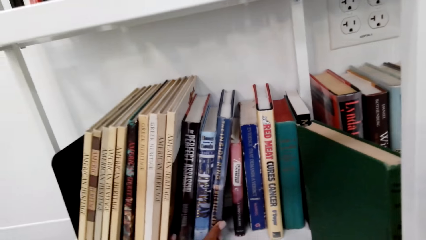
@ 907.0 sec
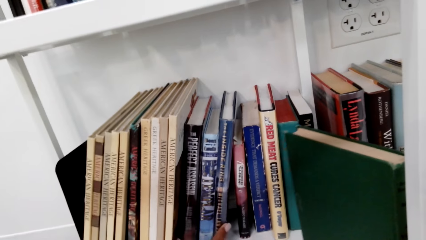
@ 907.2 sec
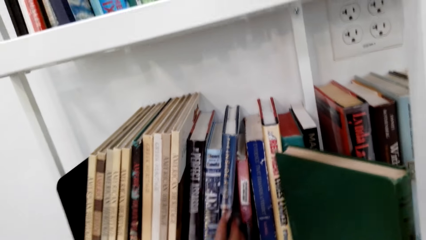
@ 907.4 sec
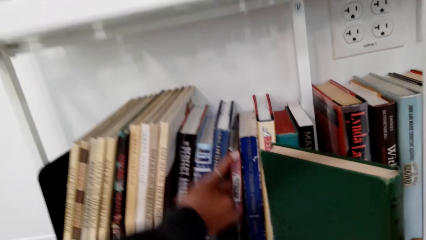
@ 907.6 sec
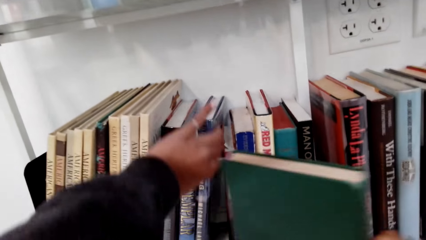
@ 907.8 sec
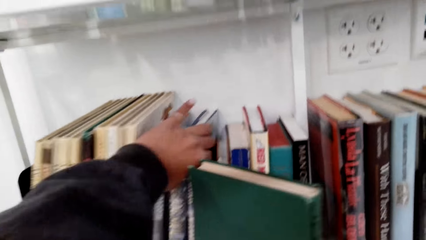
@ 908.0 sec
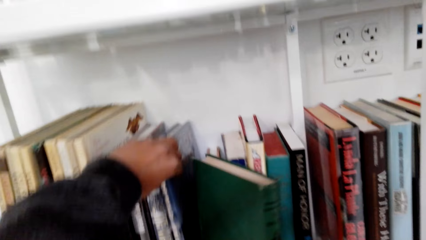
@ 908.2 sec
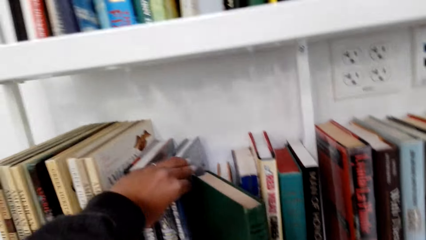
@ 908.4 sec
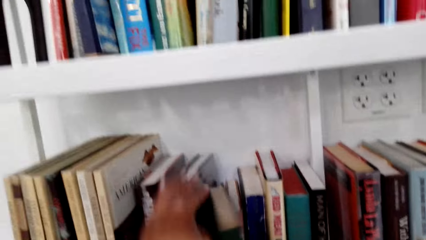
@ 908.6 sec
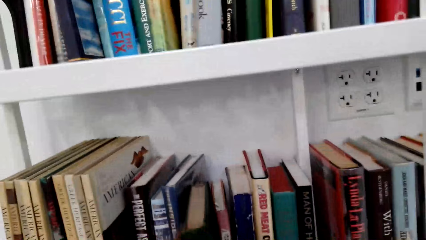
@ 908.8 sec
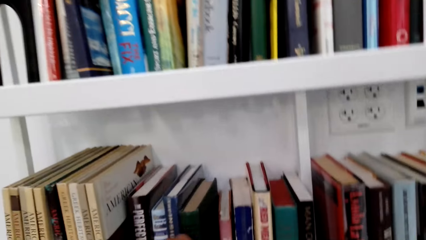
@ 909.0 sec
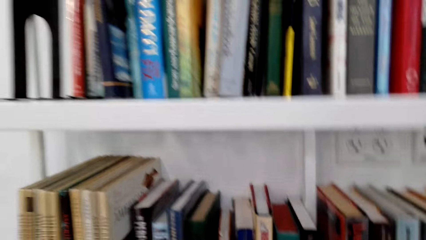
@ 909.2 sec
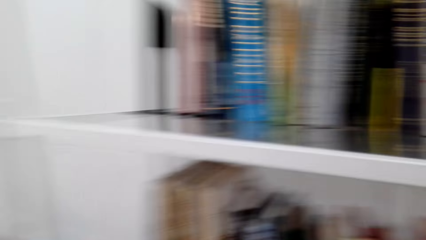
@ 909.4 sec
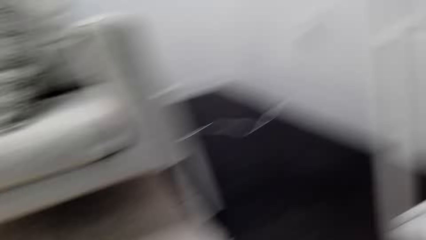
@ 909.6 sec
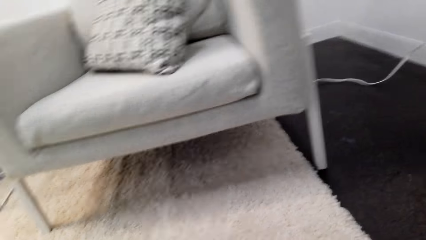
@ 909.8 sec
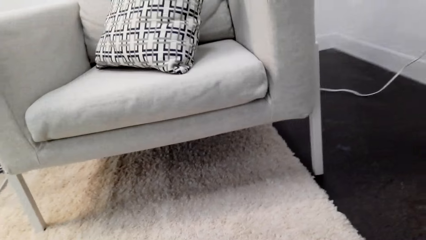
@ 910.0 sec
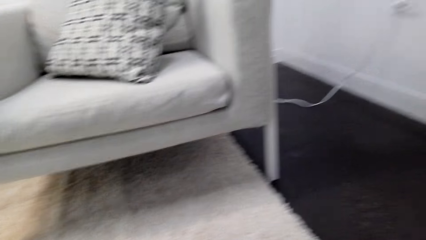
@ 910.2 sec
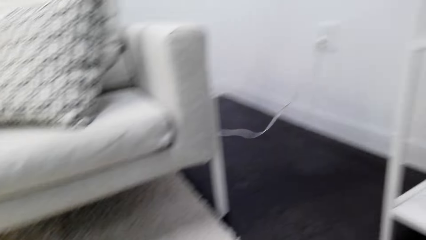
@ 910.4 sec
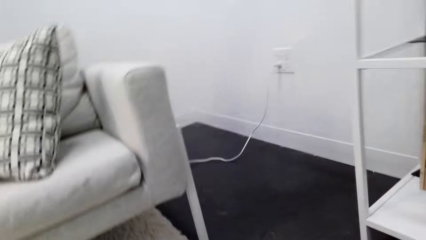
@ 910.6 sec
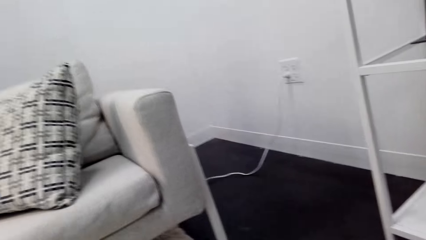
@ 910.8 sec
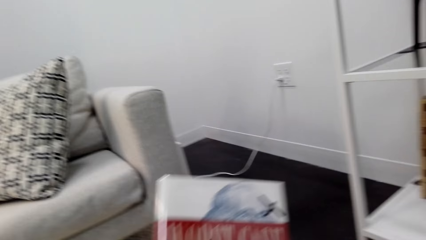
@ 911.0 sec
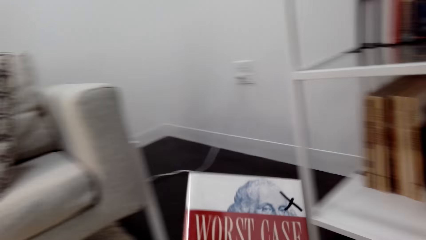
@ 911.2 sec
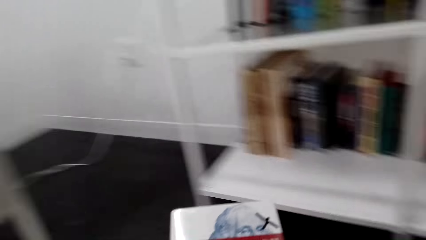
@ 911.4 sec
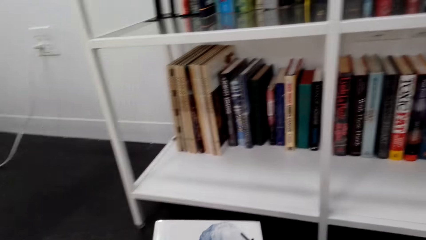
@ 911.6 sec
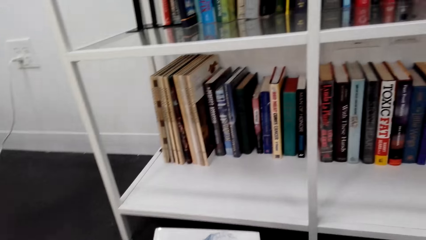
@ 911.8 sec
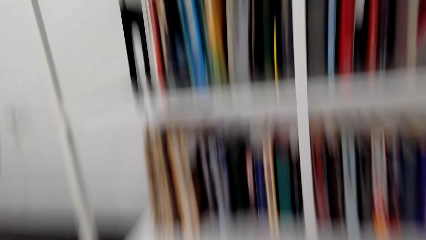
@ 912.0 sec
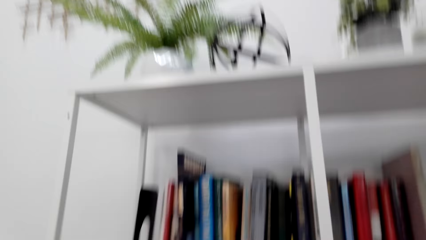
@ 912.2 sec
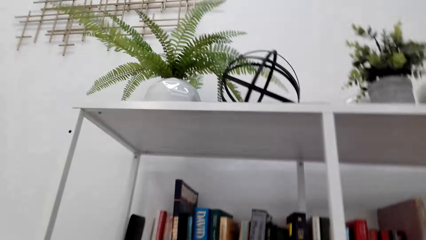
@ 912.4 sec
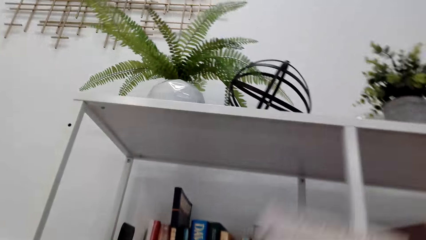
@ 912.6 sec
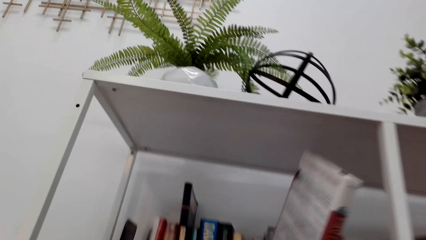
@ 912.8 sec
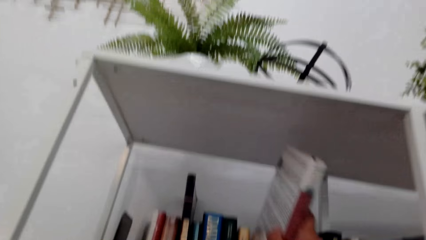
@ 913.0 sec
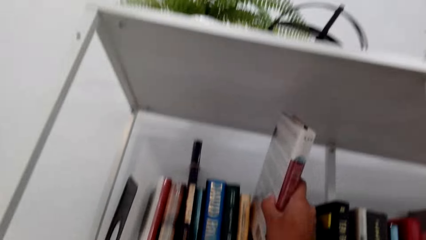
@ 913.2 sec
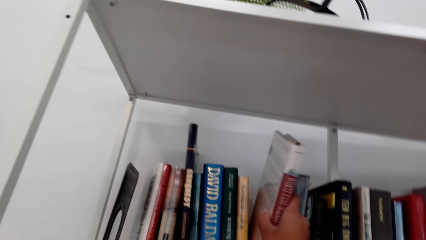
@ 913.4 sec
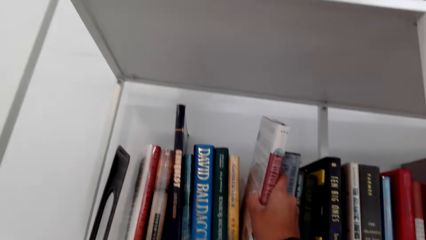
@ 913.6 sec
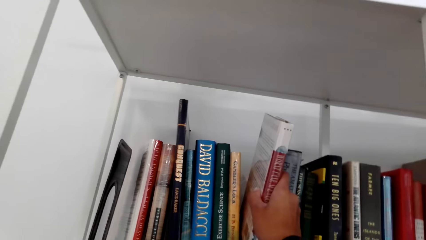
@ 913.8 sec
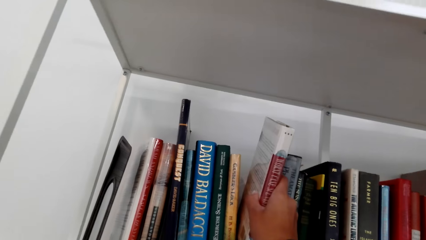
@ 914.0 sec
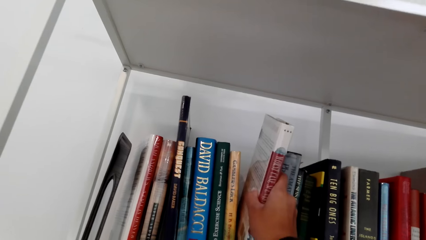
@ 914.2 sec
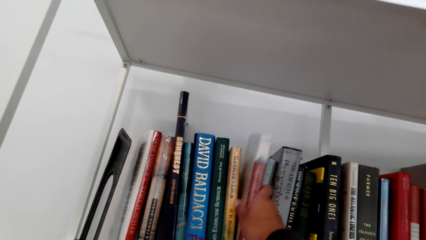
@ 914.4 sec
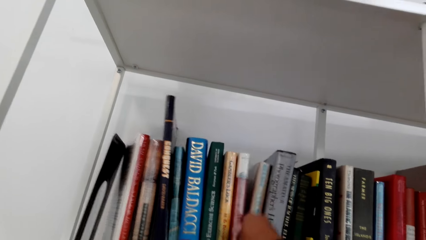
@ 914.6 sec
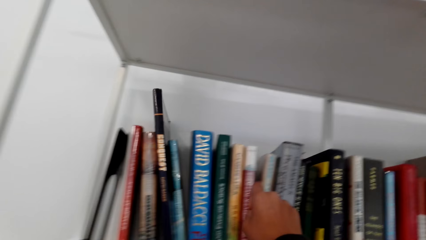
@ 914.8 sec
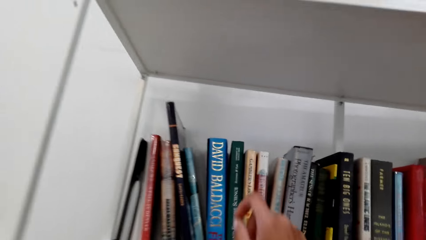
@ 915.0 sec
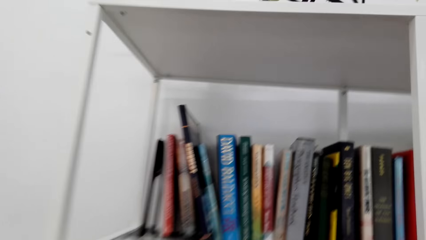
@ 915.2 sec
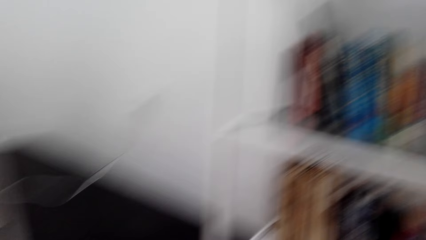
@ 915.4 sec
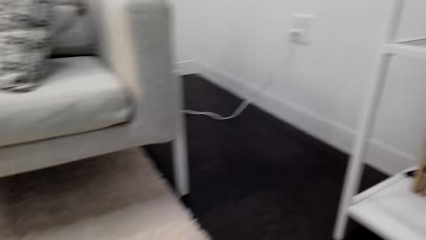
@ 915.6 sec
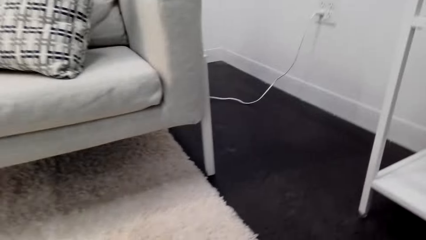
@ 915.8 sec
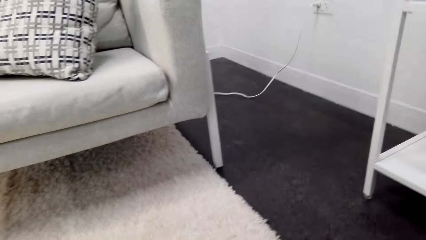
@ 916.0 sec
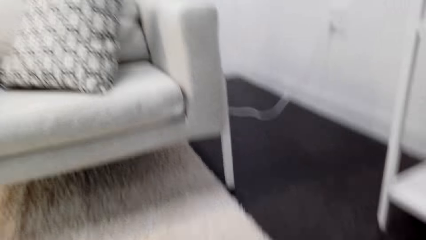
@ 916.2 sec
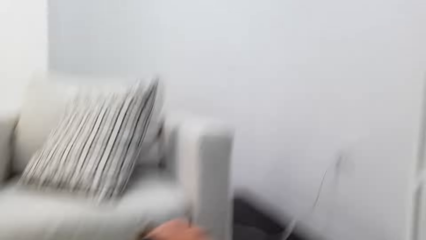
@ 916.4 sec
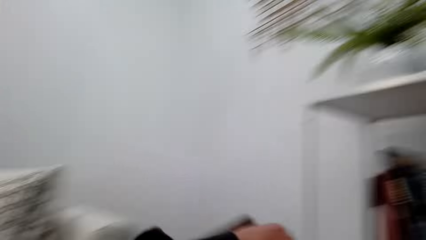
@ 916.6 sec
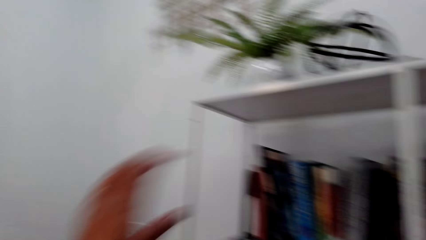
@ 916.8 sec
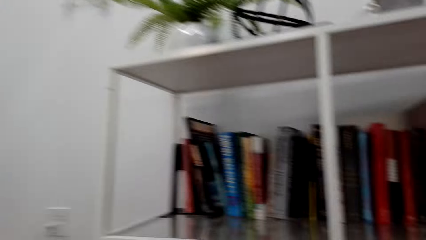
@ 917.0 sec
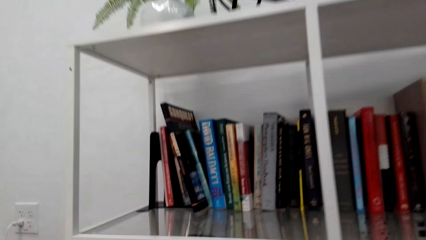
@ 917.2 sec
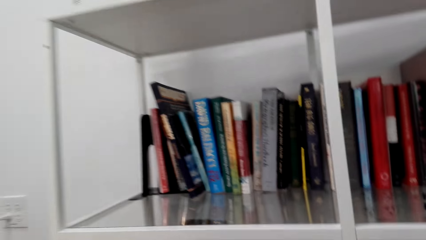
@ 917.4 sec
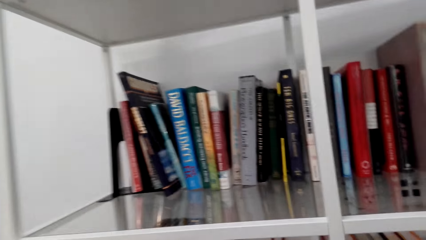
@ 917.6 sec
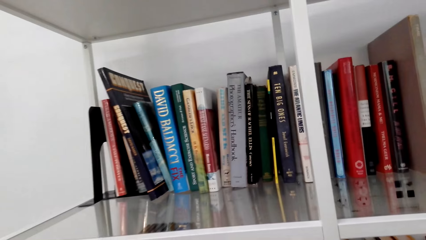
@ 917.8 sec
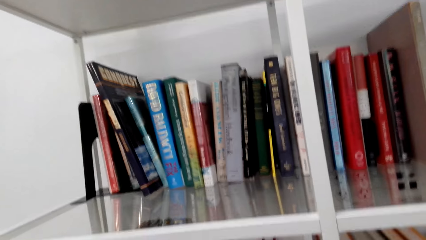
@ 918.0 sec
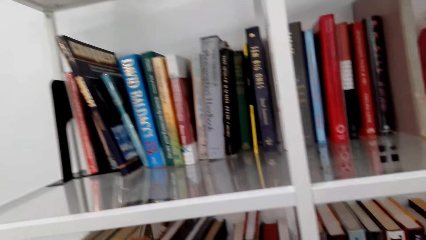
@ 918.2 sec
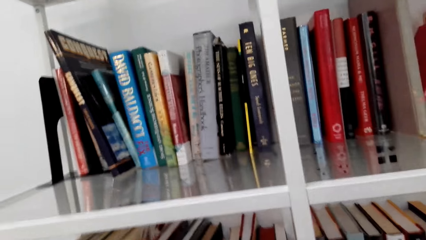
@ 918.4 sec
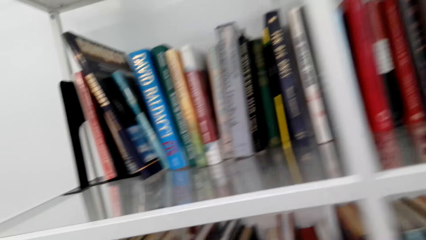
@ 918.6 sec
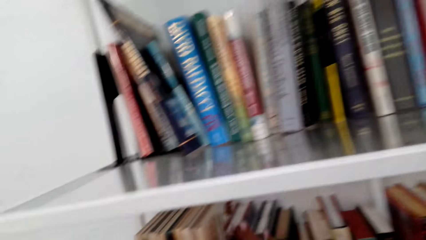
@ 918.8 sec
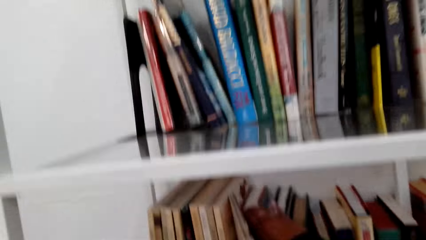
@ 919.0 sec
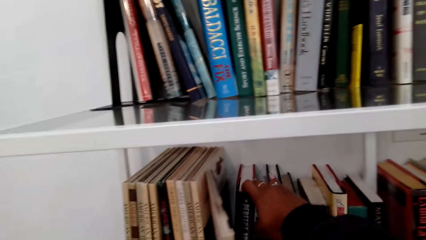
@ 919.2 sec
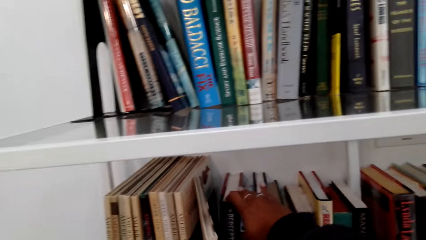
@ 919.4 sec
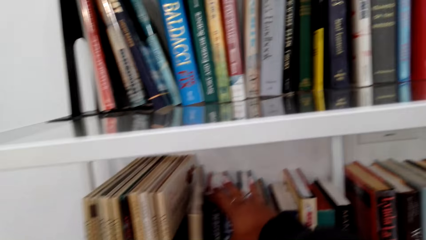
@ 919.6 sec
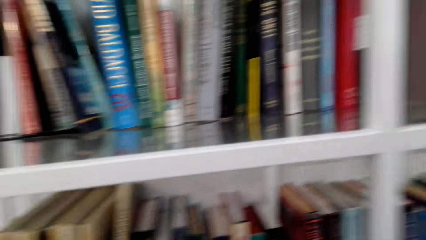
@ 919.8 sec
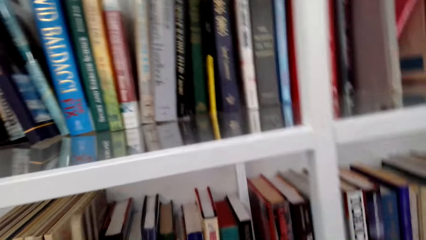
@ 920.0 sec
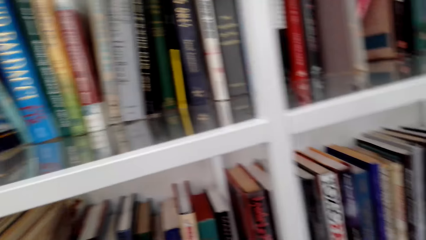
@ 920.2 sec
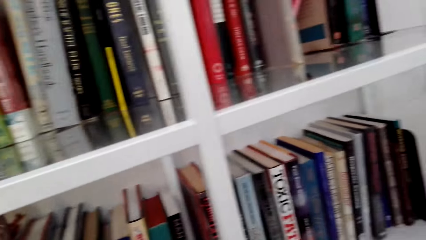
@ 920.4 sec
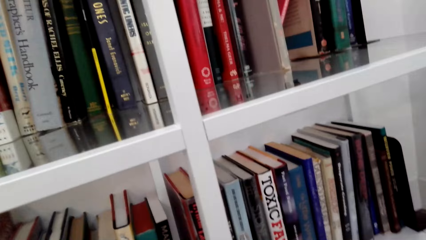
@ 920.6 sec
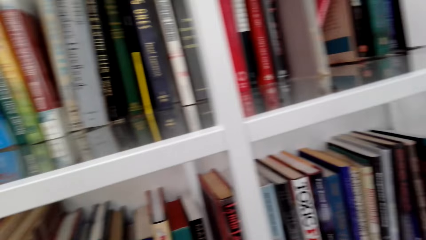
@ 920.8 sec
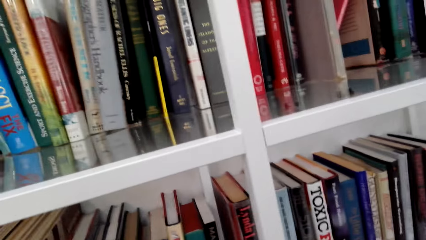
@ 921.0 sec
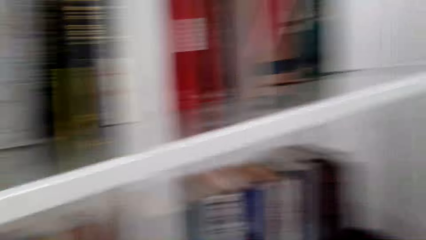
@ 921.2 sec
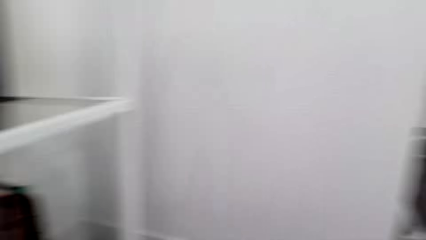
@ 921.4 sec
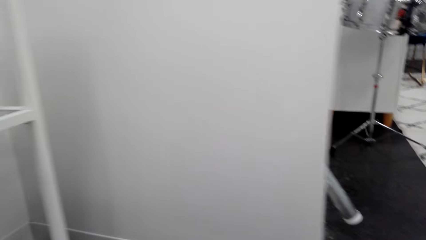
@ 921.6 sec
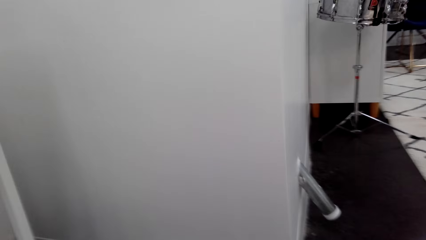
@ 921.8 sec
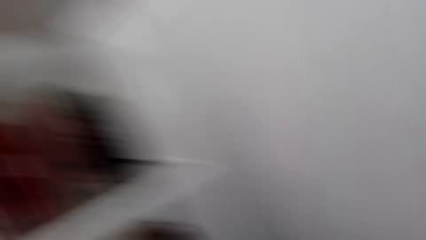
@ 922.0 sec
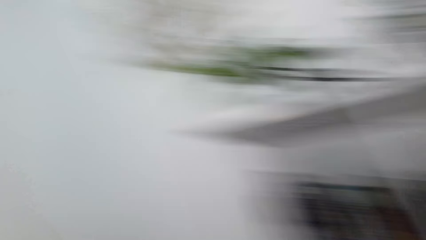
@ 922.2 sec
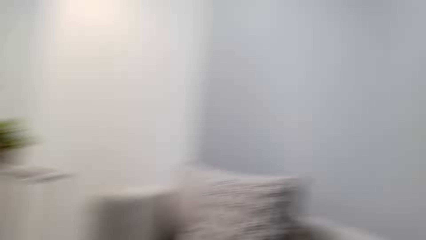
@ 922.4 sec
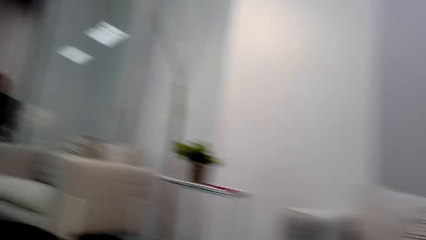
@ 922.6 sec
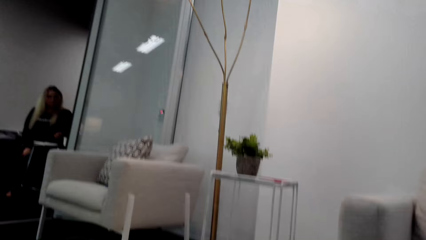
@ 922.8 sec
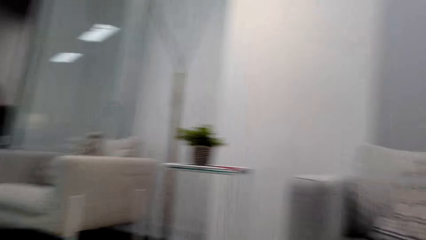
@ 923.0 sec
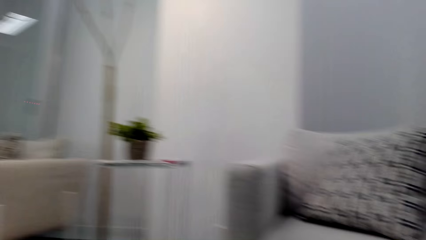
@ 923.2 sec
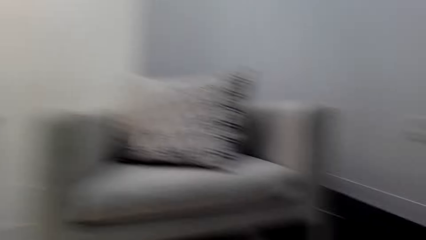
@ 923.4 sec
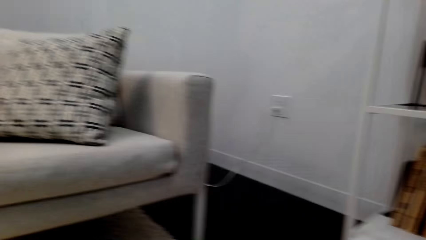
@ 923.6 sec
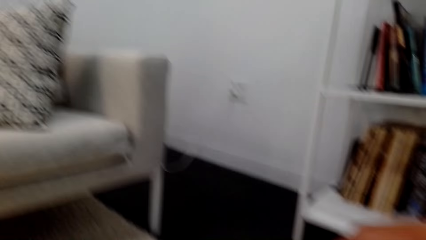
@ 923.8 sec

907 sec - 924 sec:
The camera wearer picks a book from the floor. They put the books on the shelf. They look around. They pick a book from the floor. They put the books on the shelf. They speak. A woman speaks.
